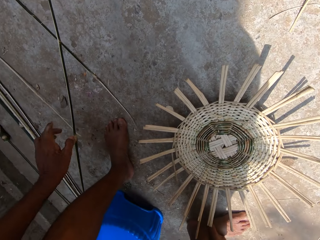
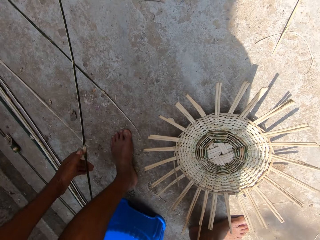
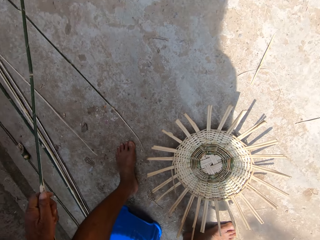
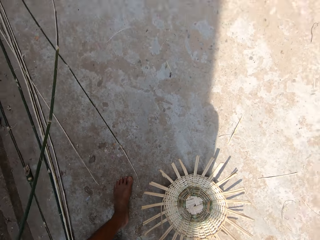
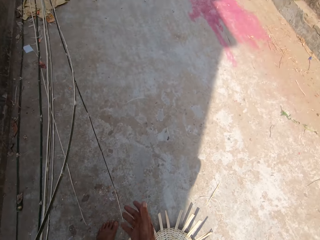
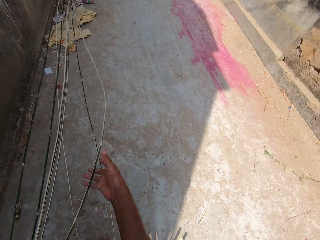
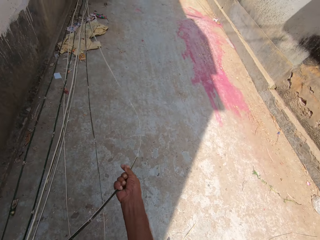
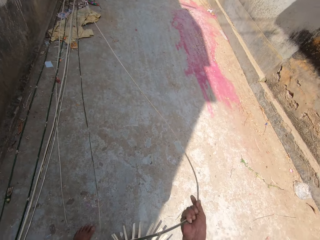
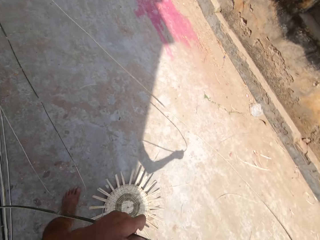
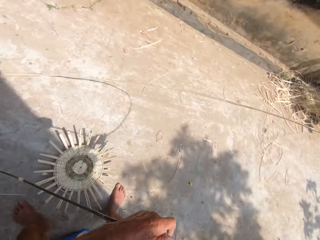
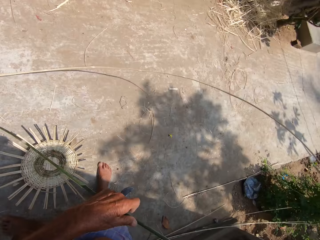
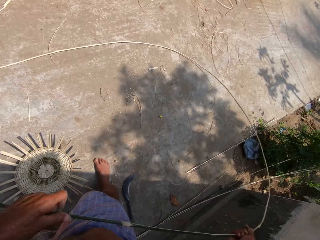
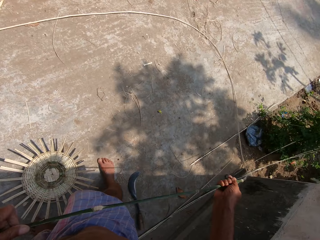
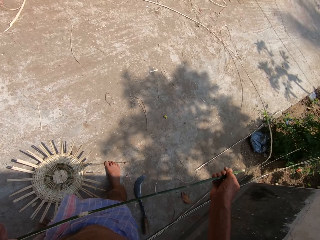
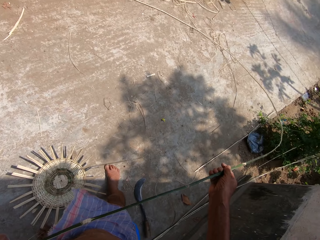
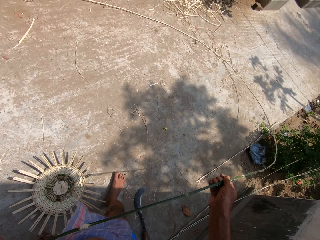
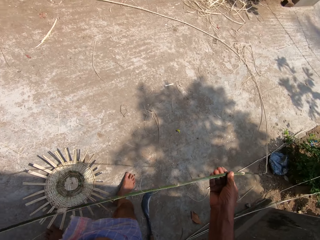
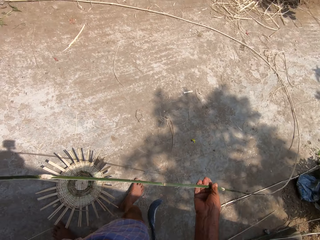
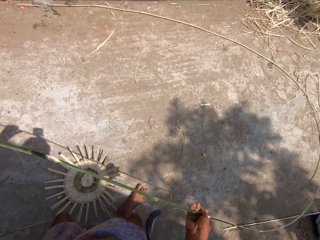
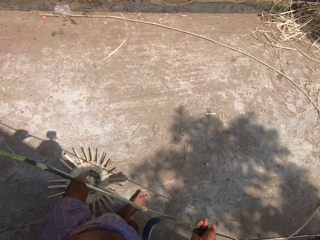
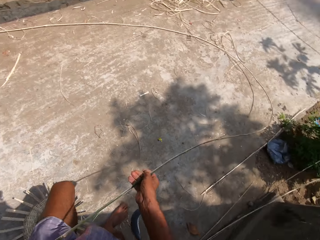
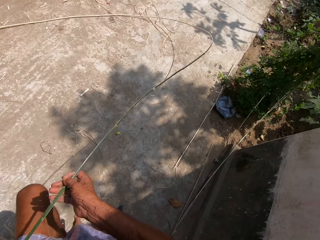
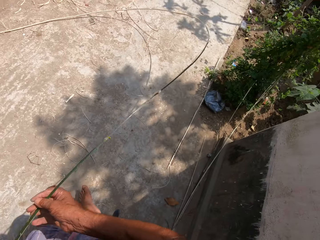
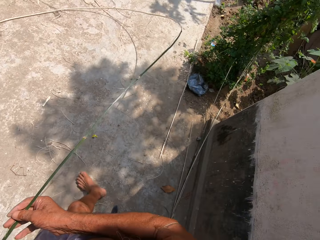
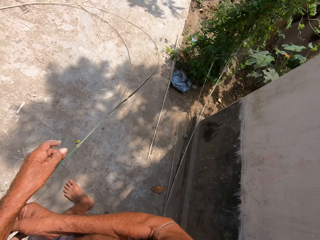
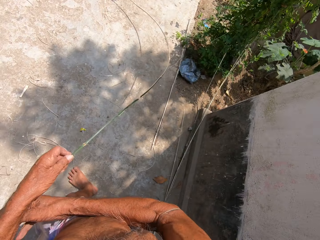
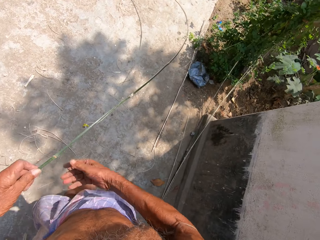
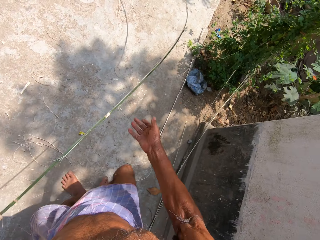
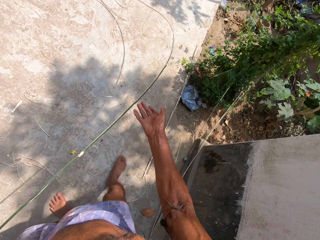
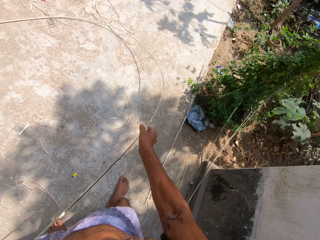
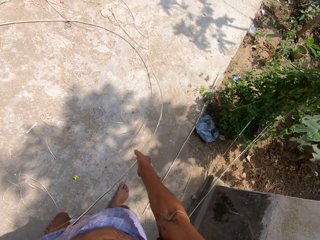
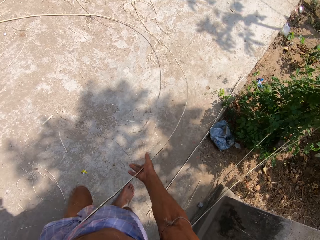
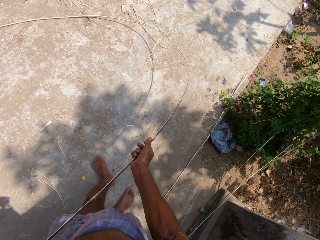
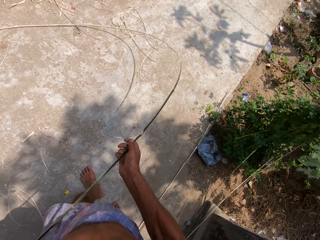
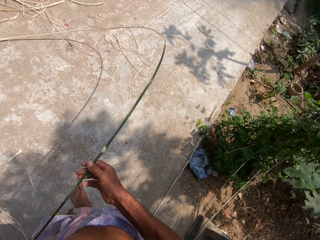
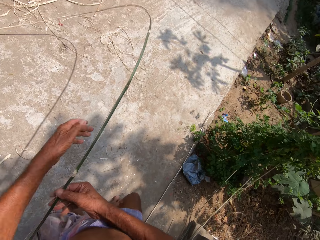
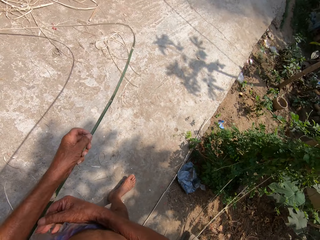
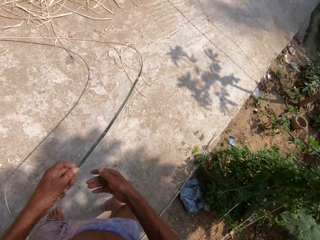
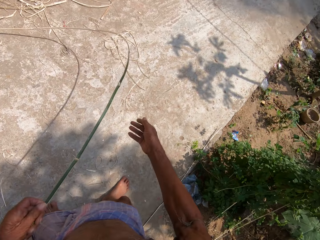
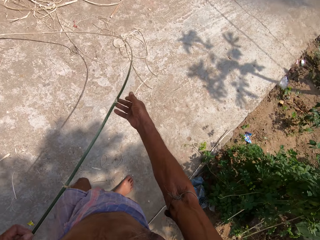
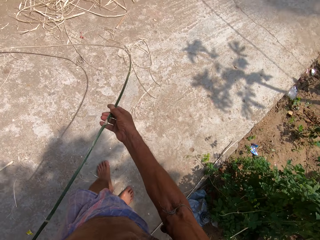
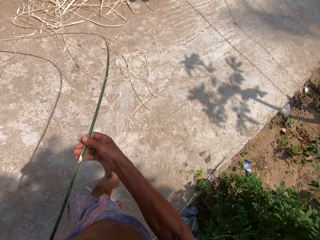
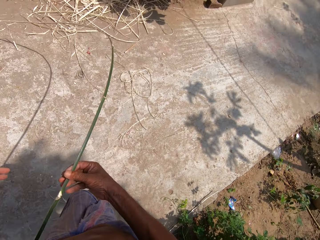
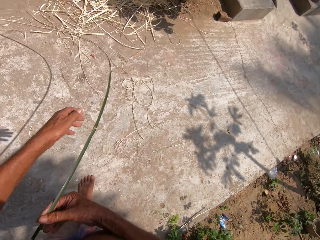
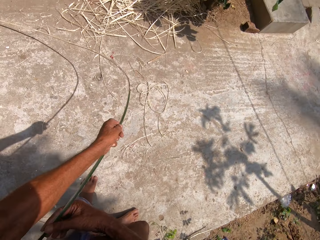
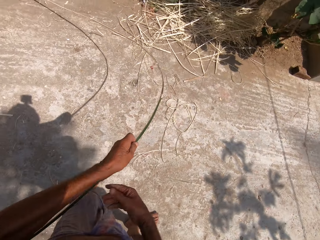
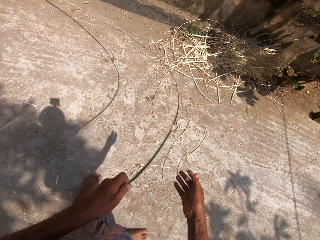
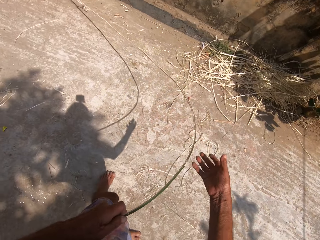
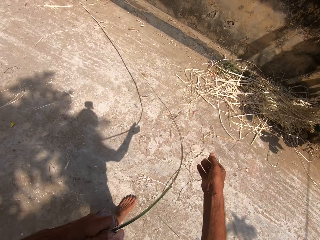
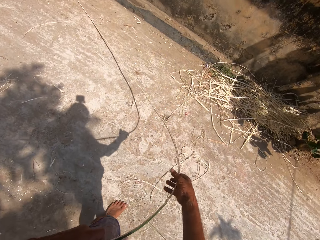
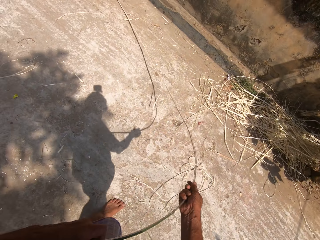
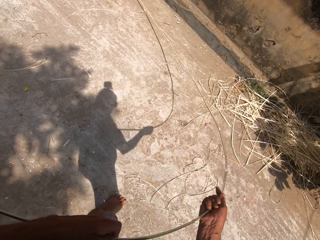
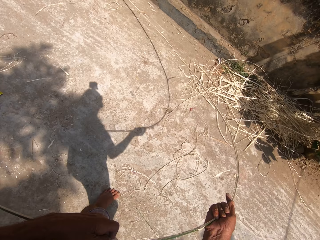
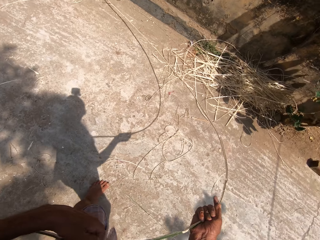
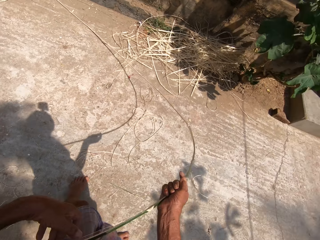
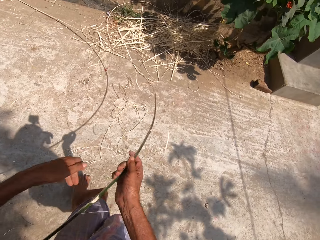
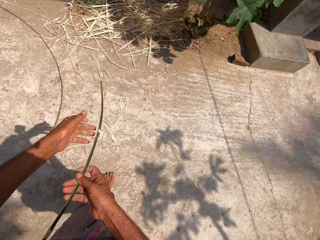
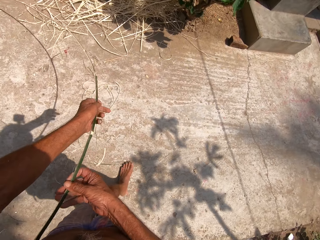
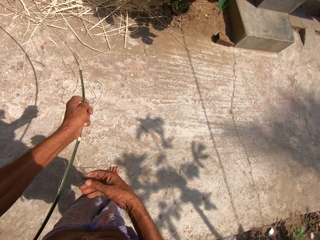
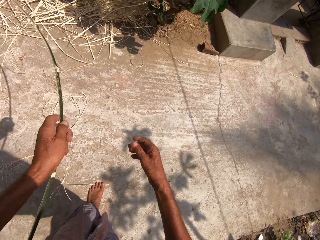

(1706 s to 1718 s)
The camera wearer picks the bamboo strip or stick from the floor with his left hand. He holds the stick with his hands. He draws the bamboo strip from the floor with his right hand. He adjusts the bamboo strip with both hands.

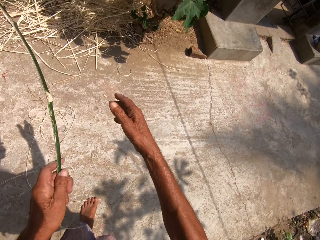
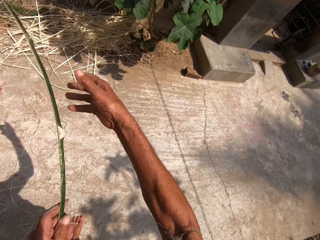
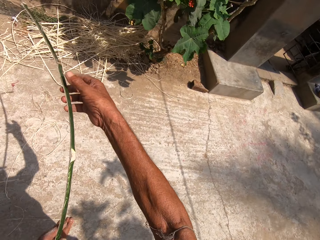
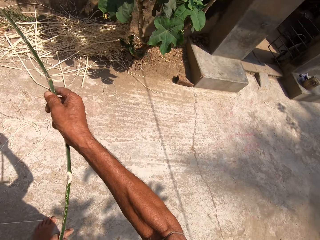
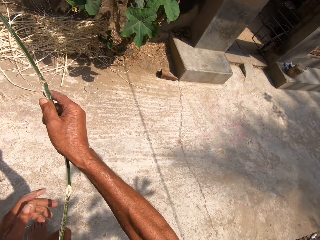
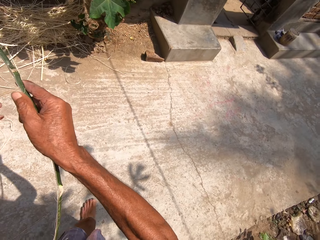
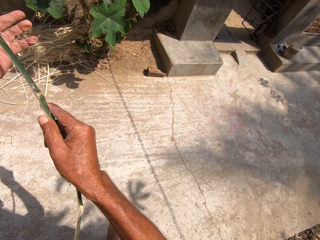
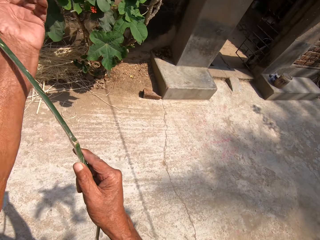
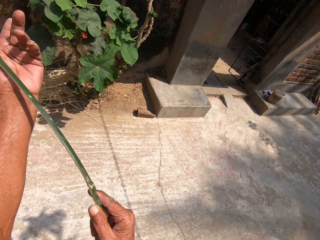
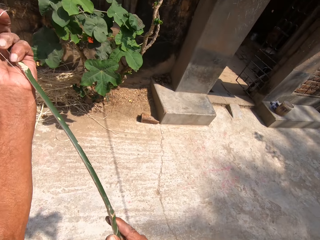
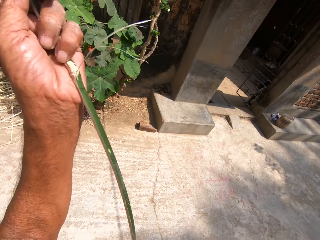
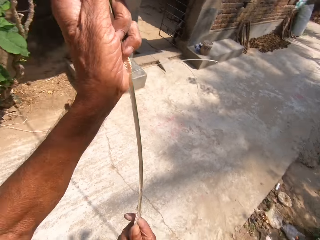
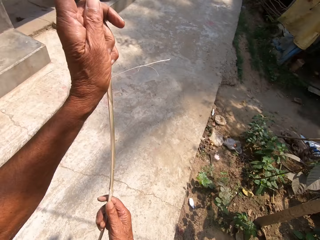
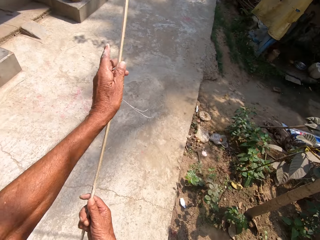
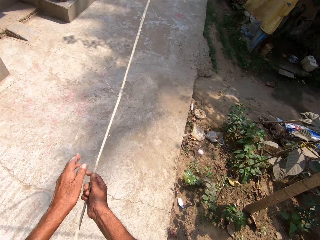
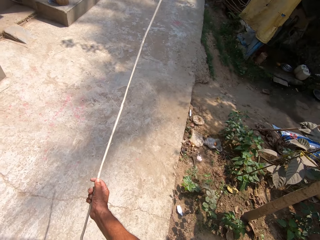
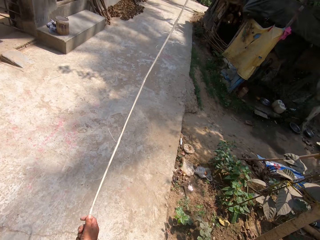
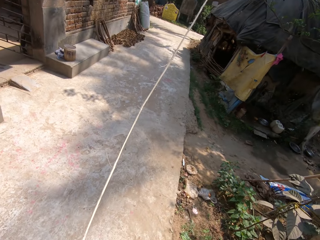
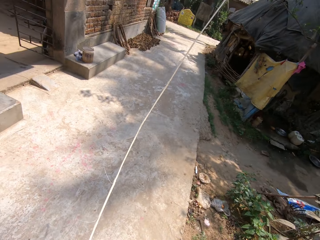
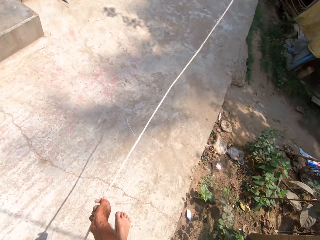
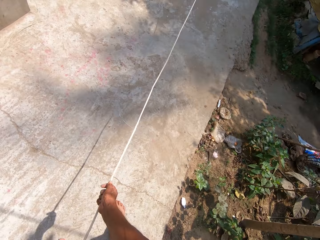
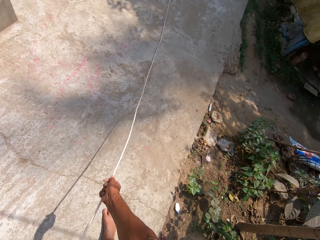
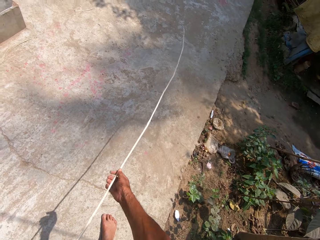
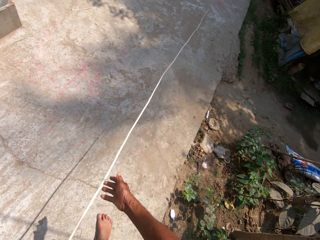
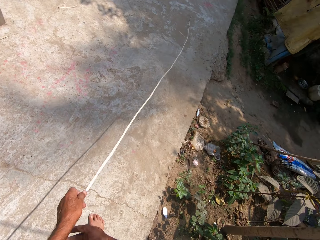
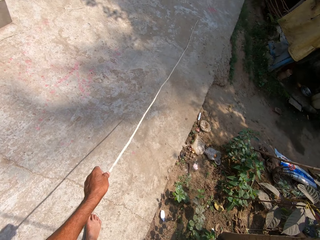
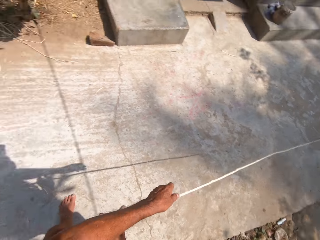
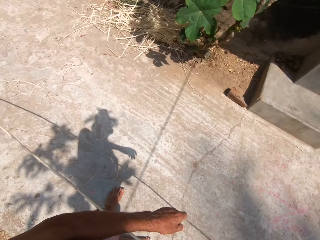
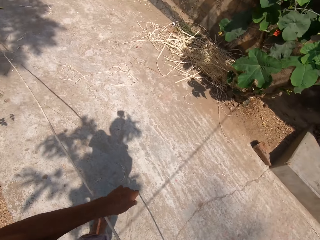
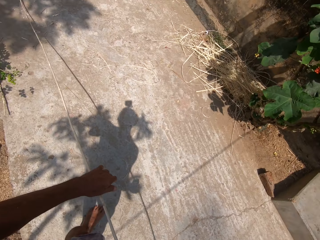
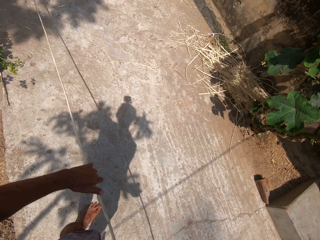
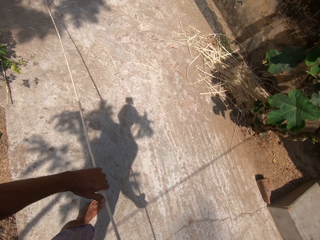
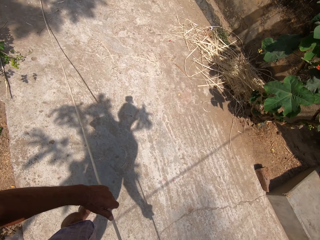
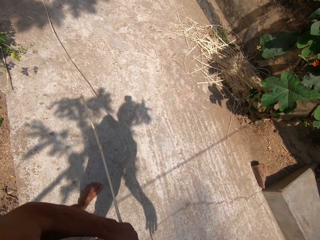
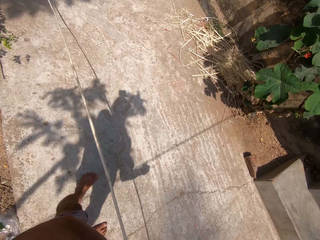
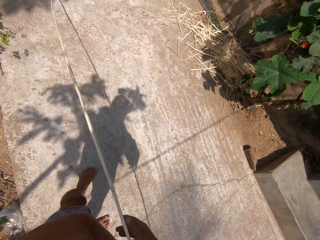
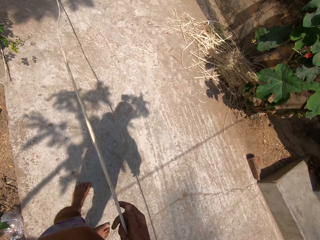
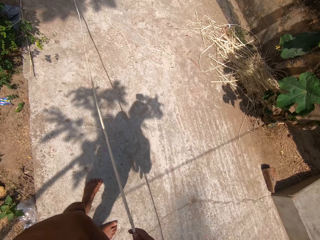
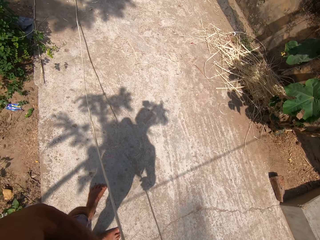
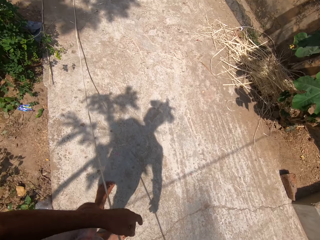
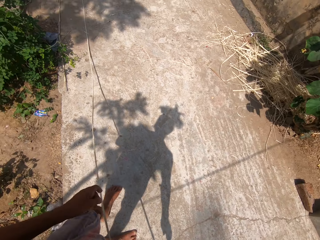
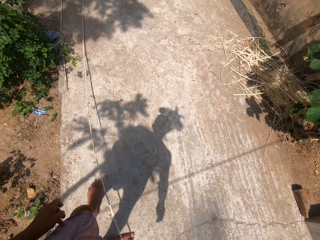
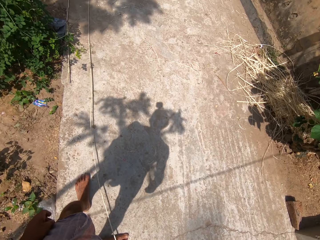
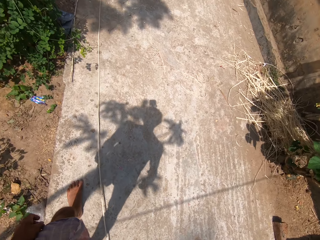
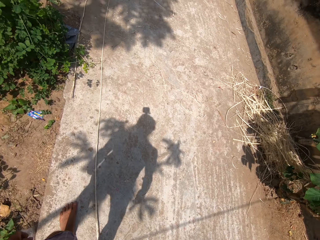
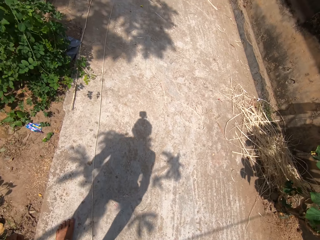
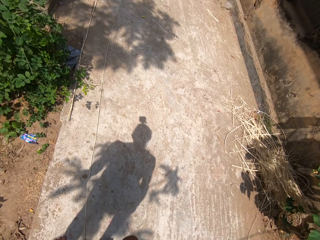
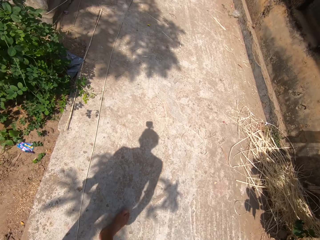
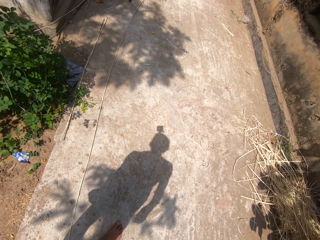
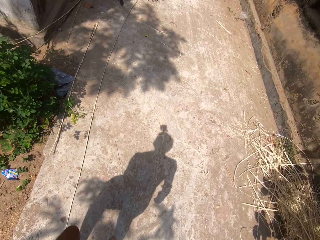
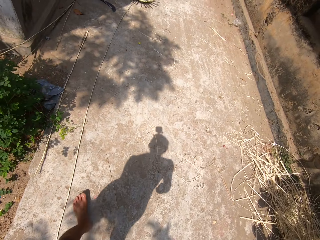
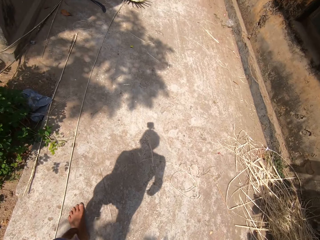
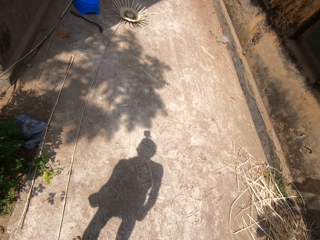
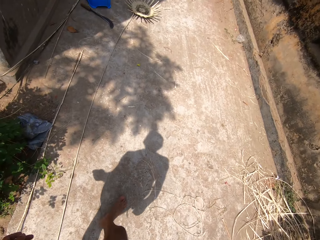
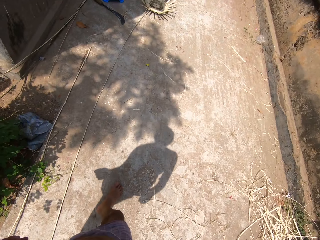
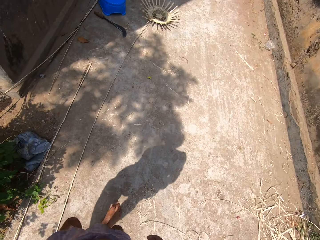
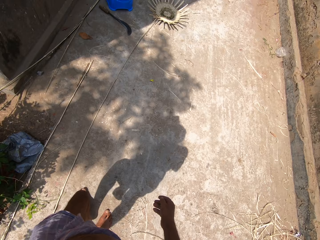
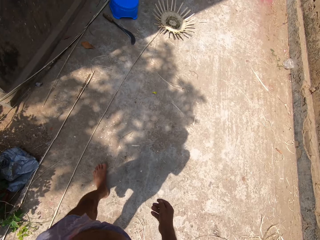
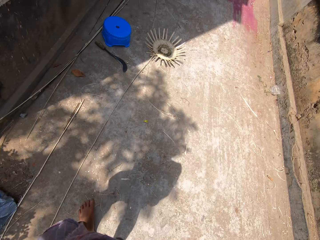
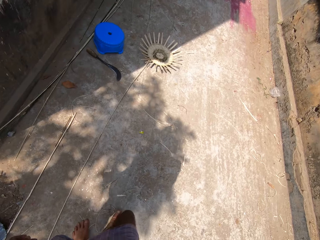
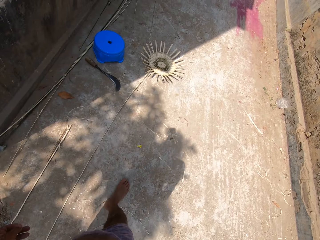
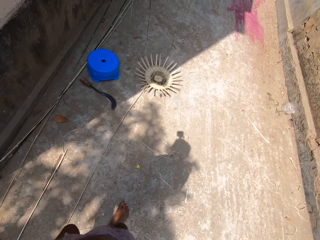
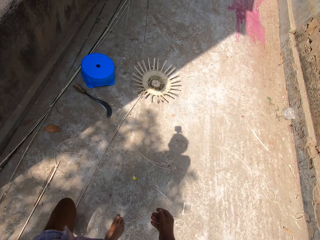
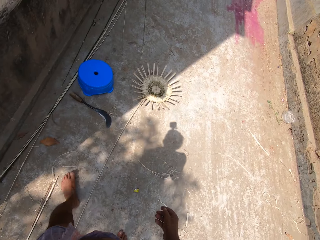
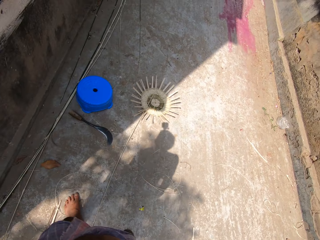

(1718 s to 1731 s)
The camera wearer puts down a stick with their hands. They pull the stick with their hands. They drop the stick on the floor. They walk towards a stool.
